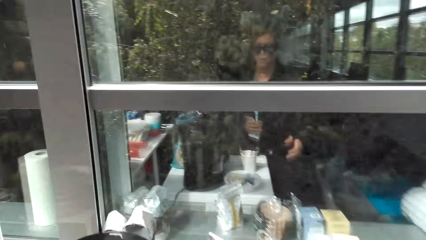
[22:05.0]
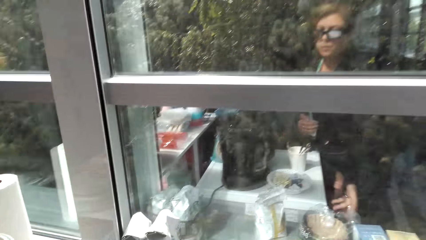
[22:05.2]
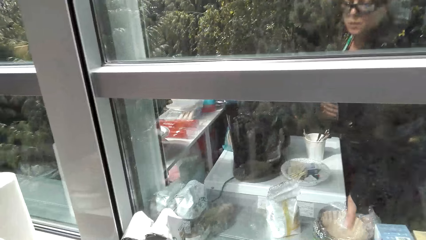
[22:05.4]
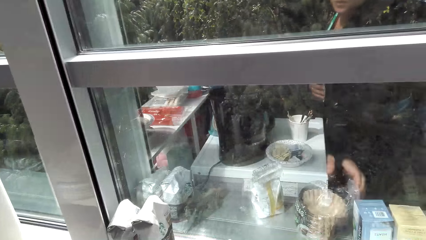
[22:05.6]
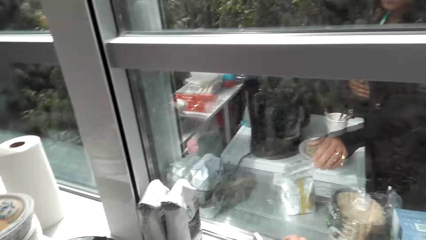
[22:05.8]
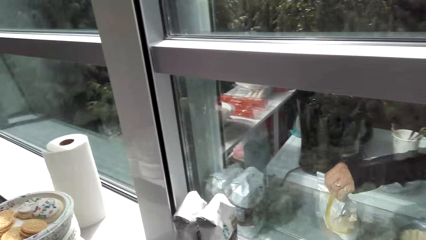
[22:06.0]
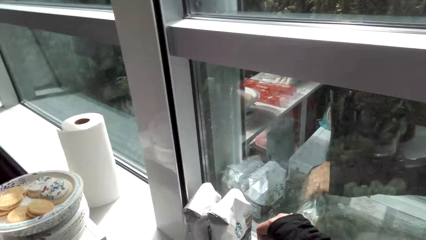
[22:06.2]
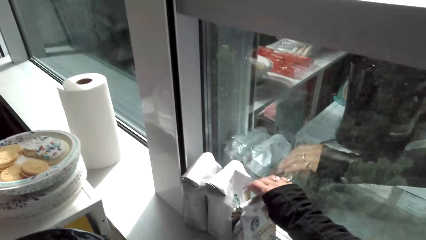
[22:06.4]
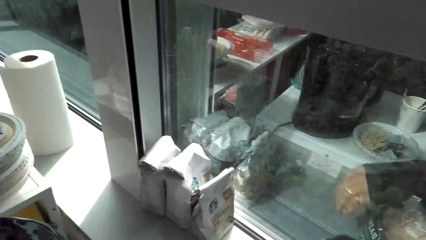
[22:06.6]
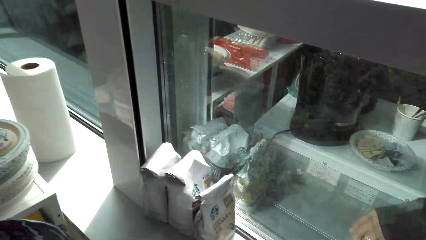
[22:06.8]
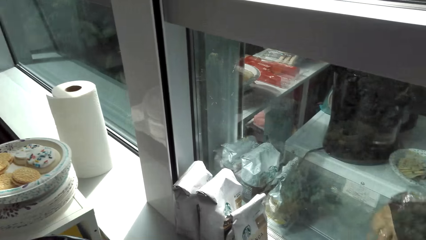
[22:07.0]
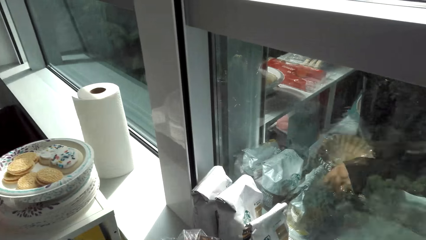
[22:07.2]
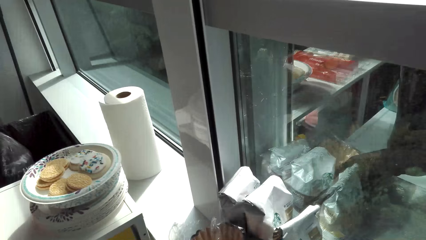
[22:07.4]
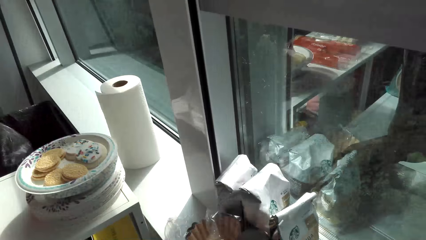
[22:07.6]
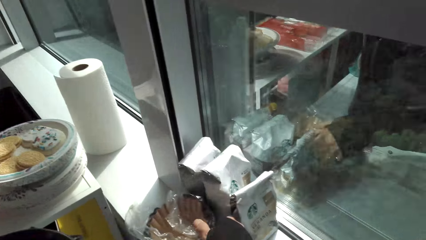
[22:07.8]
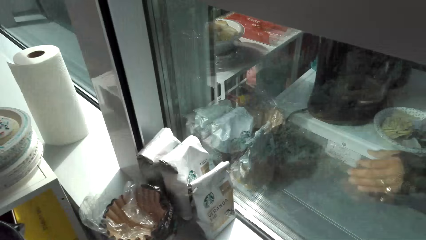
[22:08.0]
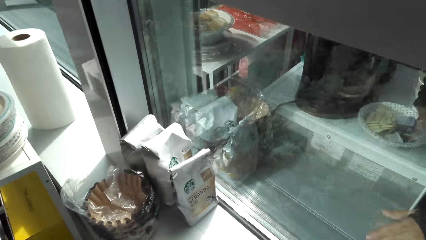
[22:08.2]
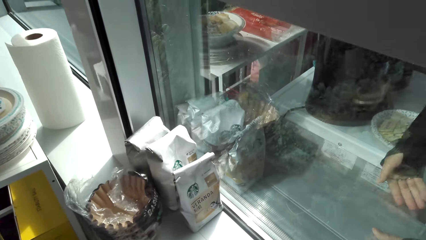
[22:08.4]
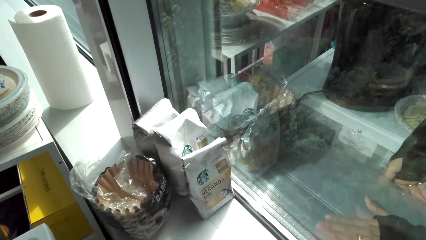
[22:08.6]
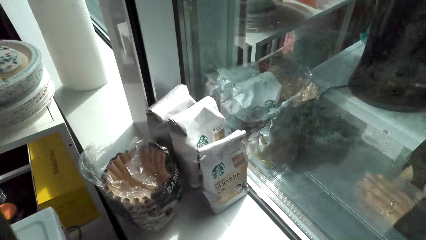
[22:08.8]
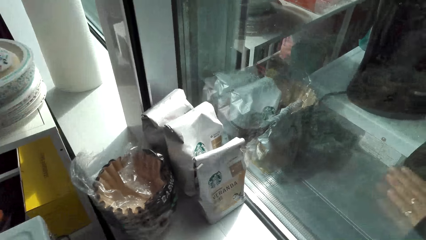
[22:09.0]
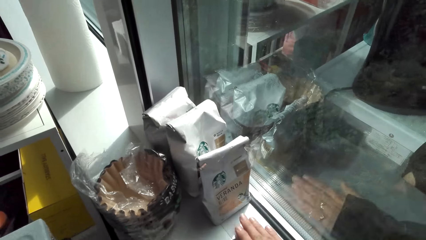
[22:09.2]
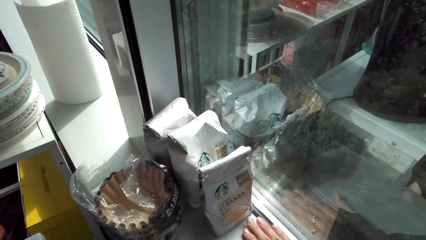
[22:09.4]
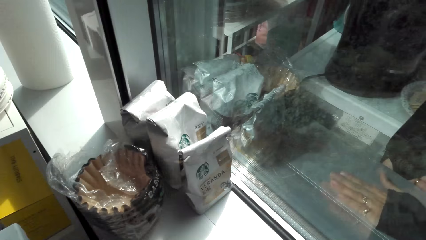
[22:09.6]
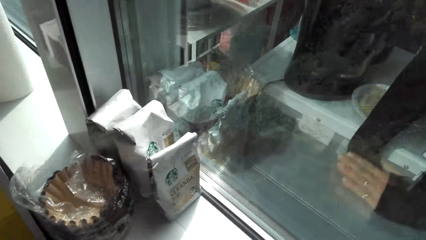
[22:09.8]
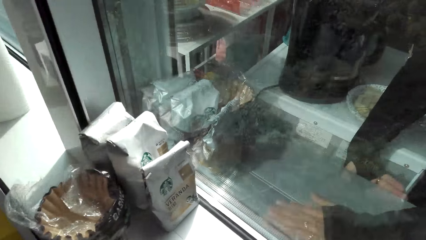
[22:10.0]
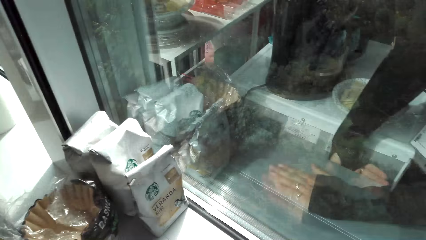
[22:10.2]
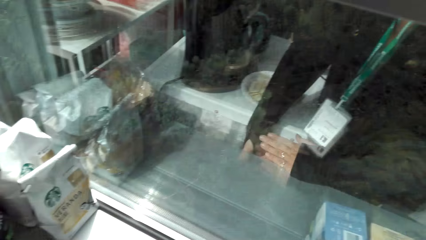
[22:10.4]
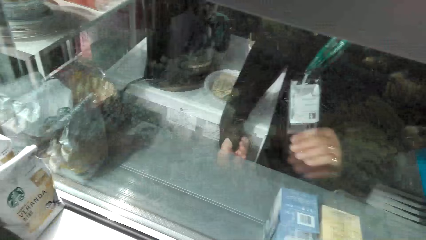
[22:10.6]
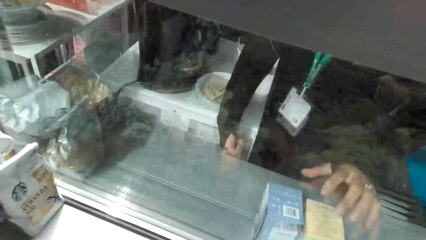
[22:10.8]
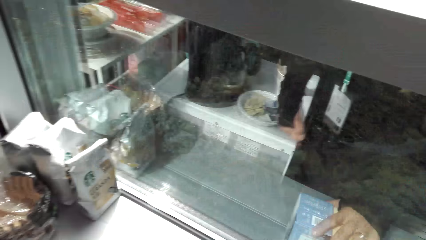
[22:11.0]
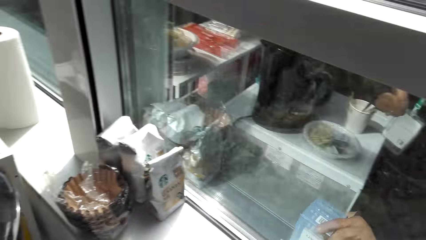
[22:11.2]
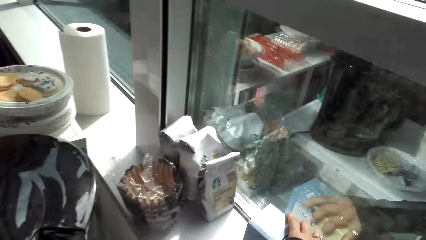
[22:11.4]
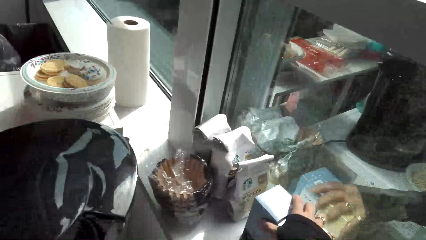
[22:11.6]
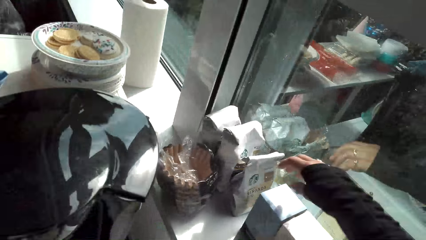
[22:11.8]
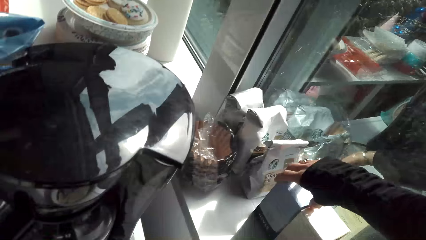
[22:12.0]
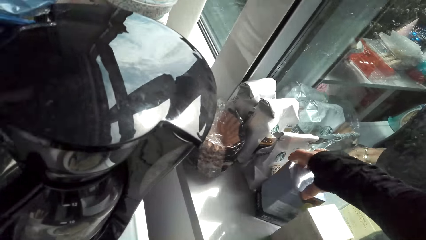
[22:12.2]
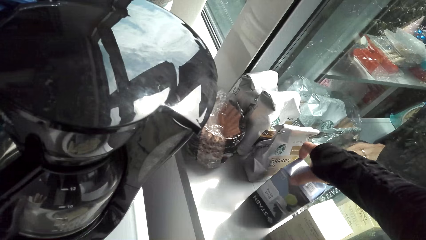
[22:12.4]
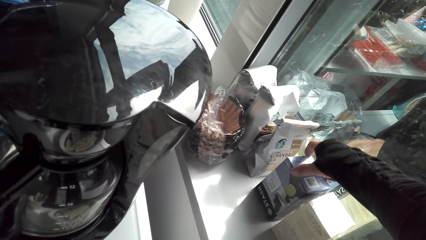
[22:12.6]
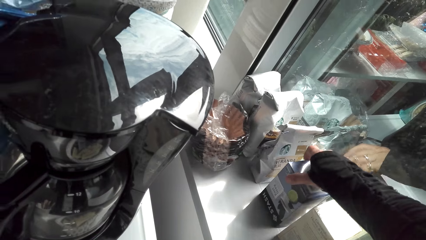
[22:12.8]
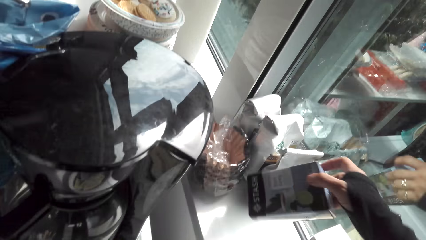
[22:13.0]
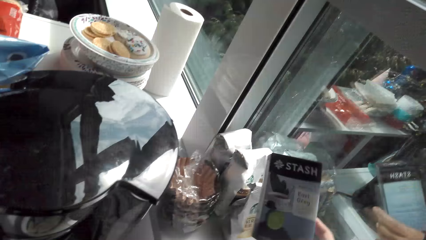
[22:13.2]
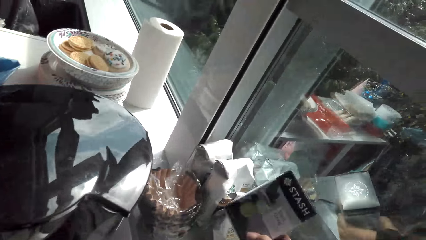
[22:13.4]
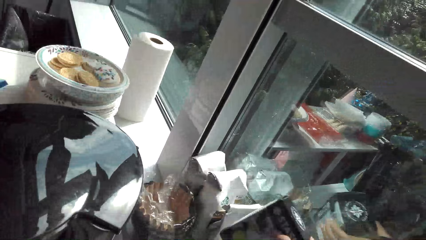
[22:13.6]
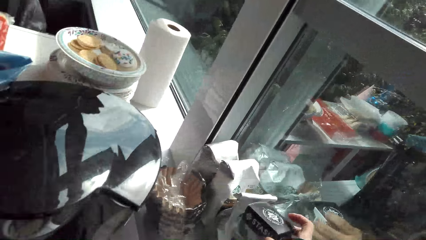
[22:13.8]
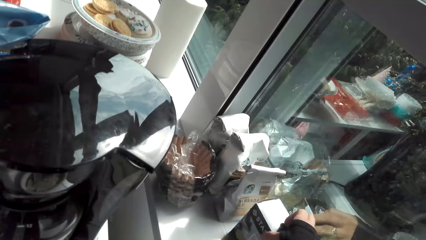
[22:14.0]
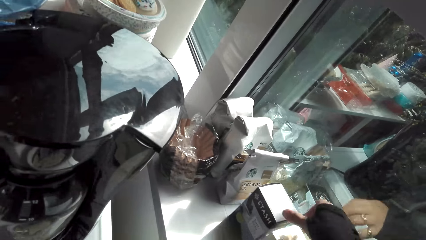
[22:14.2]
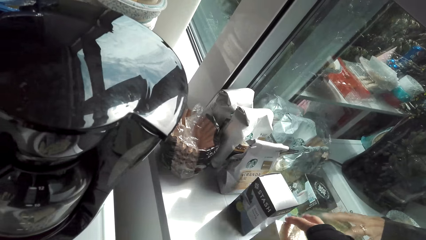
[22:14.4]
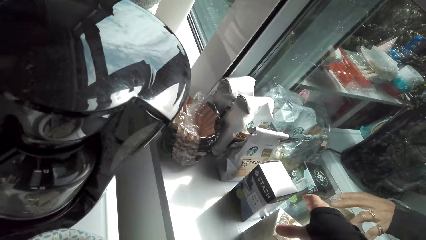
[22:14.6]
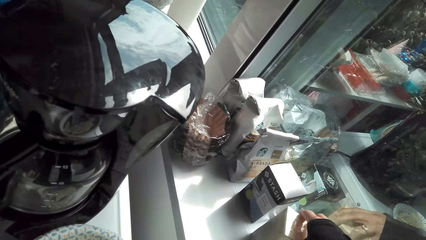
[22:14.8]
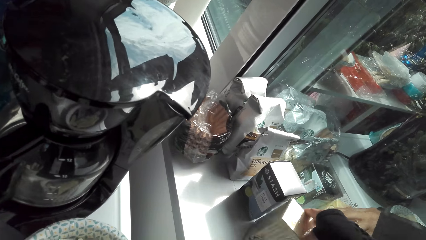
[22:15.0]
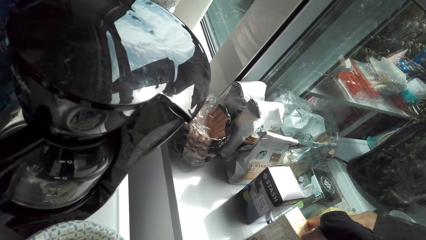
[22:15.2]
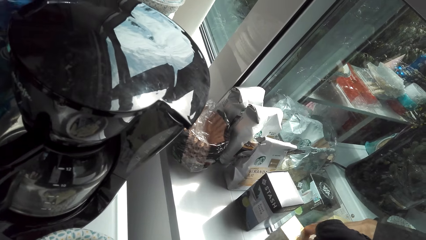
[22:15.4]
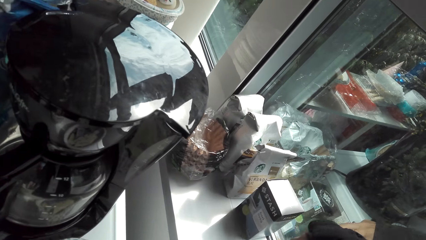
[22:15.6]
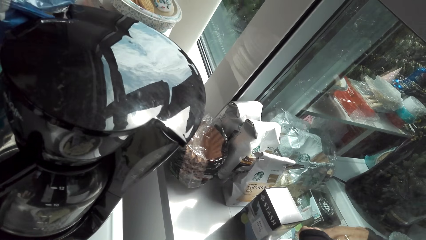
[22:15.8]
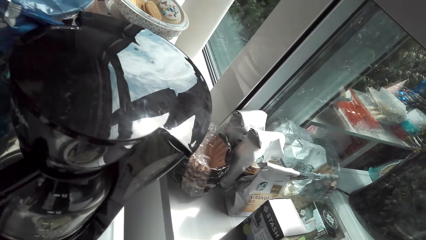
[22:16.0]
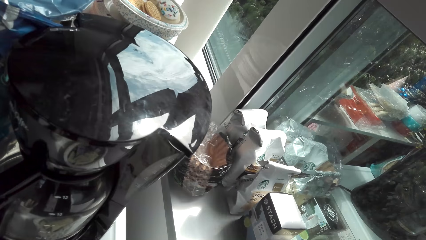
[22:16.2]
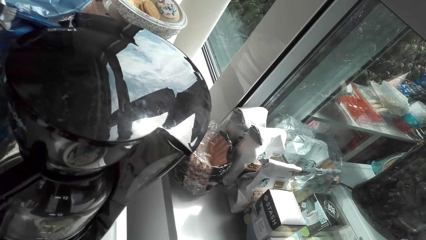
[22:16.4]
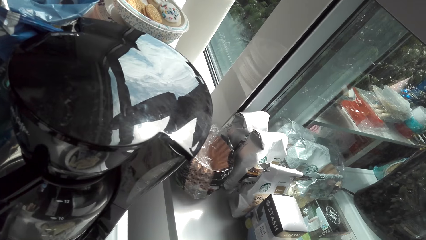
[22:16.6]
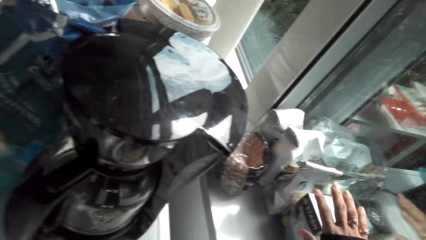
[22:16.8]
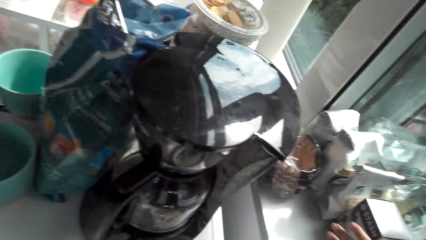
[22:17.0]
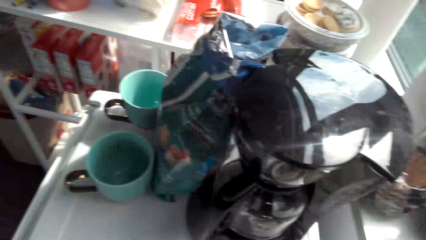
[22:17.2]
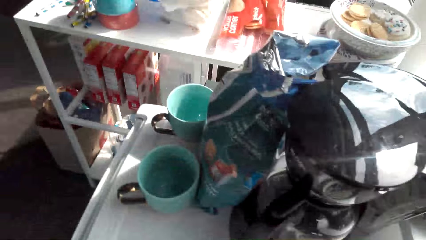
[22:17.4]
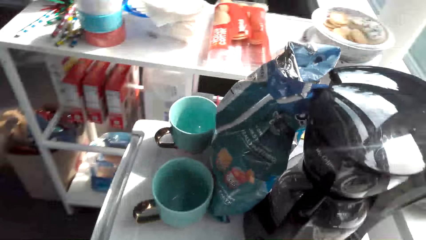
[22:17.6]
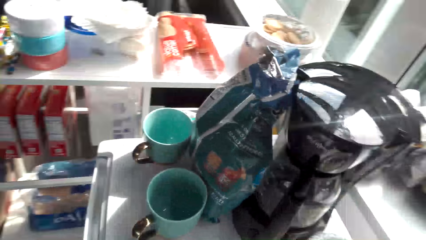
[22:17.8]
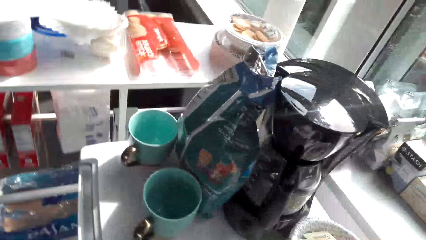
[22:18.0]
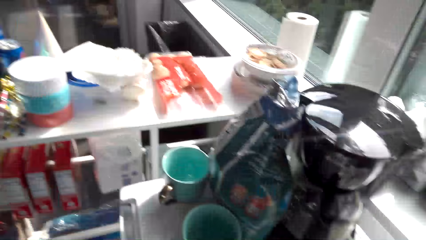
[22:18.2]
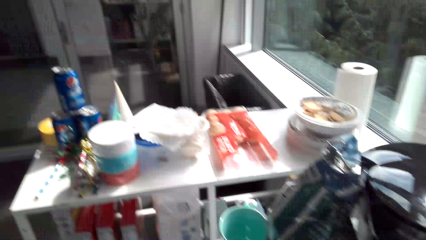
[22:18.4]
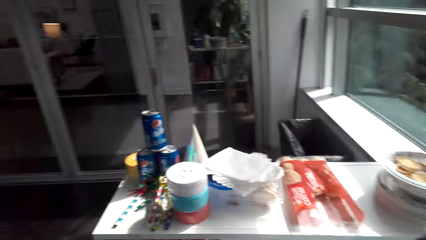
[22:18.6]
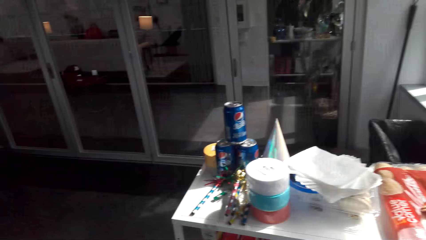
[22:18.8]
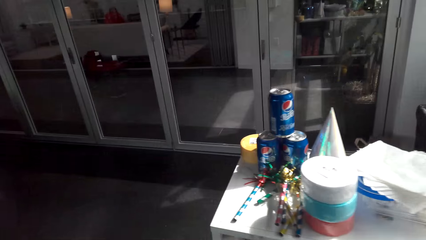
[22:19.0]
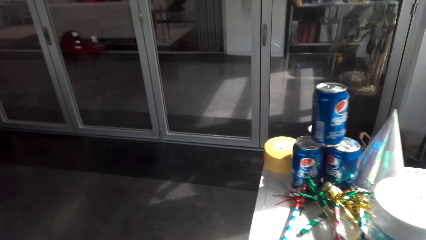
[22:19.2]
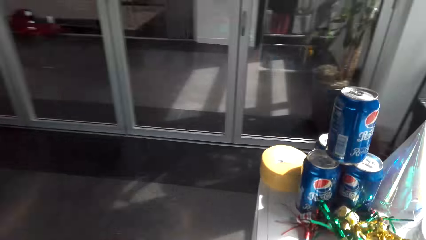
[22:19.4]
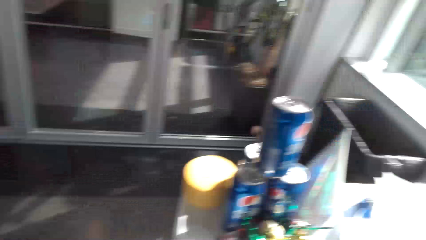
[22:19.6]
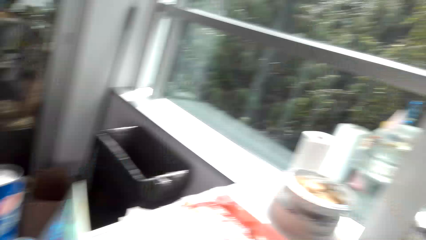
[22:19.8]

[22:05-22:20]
The camera wearer arranges the items on the window pane. They wipe the window pane with hands. They clean the sink. They move the box on the window pane, turn the box and move the box on the window pane.
